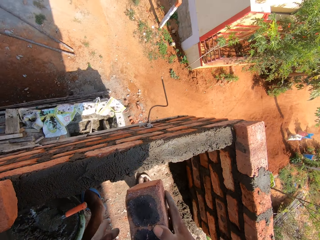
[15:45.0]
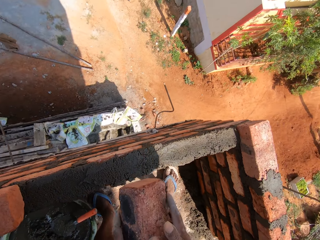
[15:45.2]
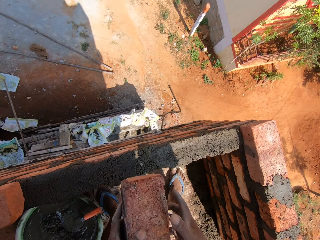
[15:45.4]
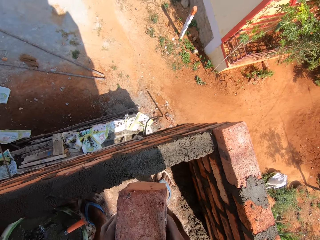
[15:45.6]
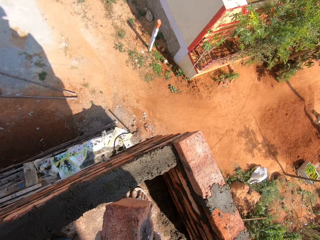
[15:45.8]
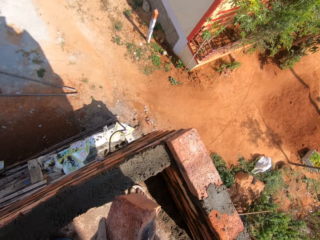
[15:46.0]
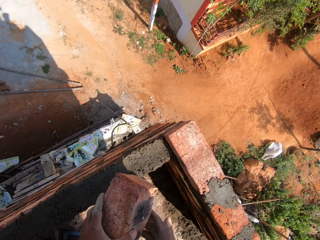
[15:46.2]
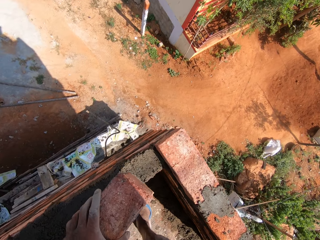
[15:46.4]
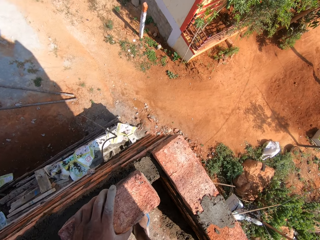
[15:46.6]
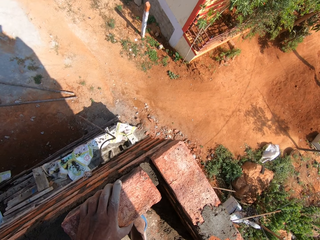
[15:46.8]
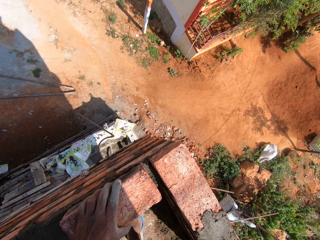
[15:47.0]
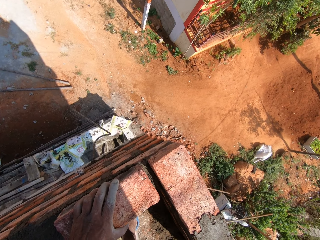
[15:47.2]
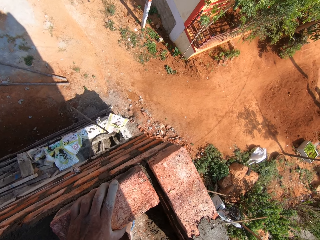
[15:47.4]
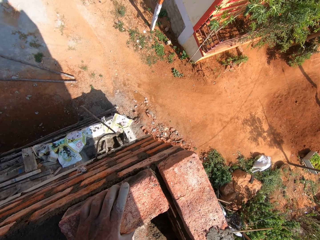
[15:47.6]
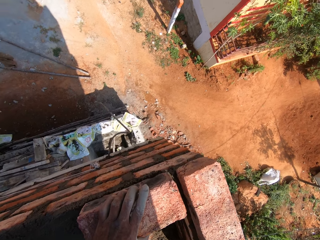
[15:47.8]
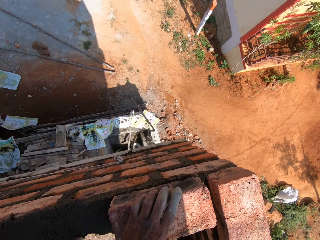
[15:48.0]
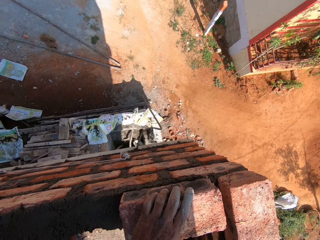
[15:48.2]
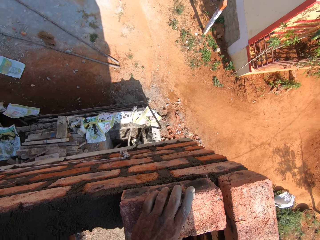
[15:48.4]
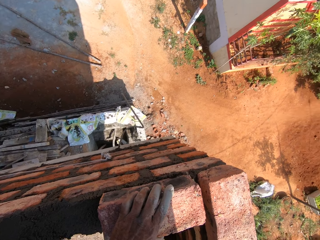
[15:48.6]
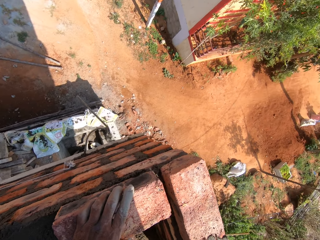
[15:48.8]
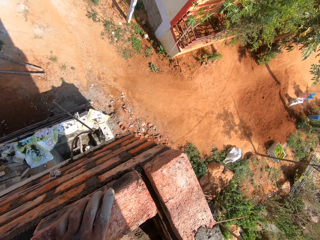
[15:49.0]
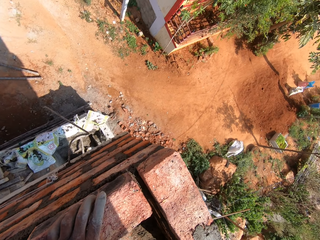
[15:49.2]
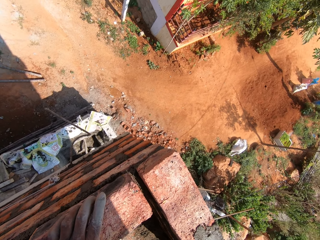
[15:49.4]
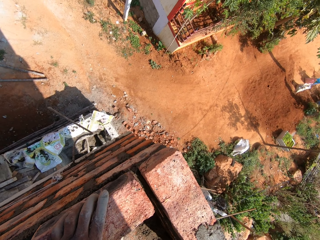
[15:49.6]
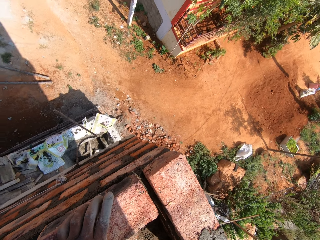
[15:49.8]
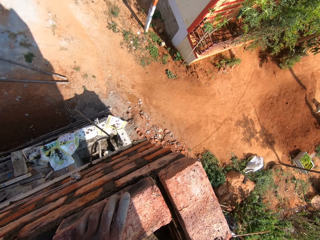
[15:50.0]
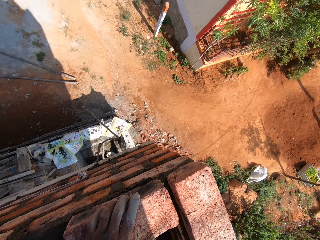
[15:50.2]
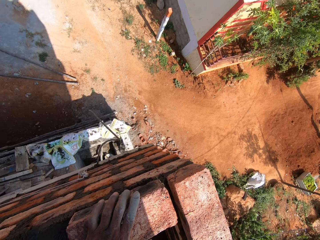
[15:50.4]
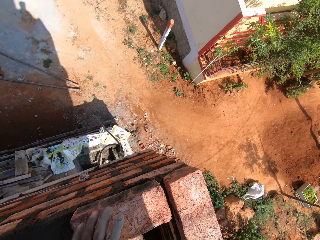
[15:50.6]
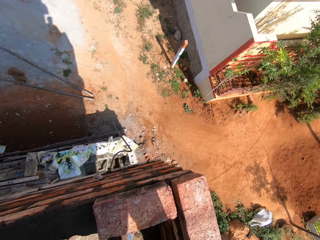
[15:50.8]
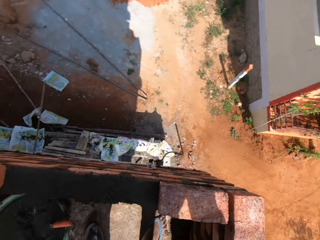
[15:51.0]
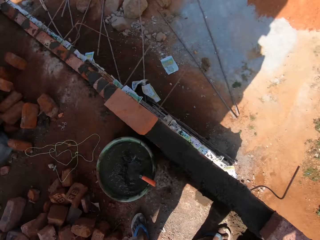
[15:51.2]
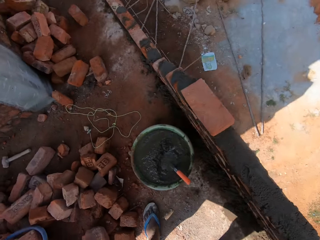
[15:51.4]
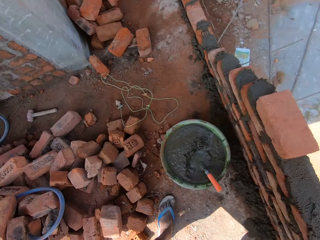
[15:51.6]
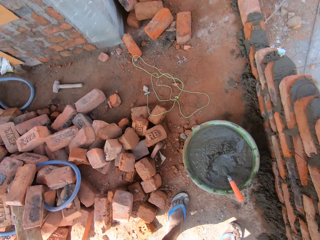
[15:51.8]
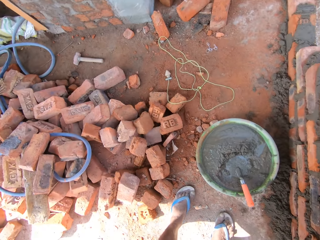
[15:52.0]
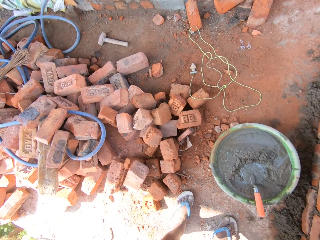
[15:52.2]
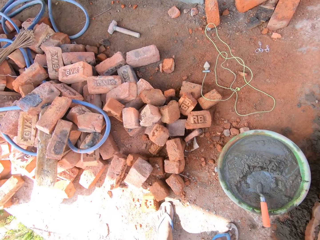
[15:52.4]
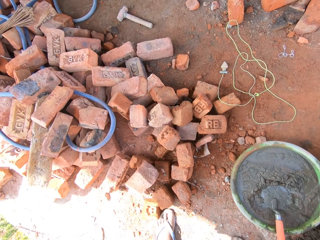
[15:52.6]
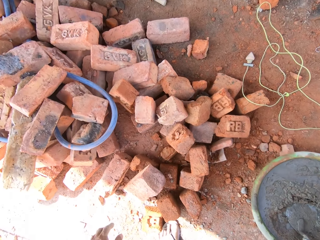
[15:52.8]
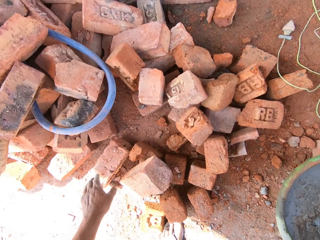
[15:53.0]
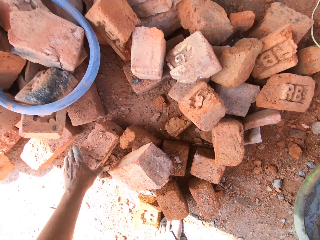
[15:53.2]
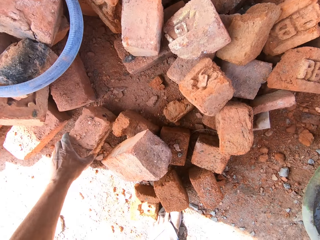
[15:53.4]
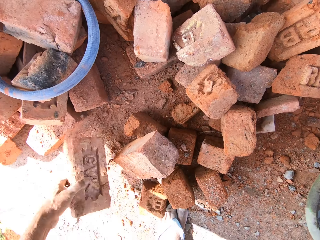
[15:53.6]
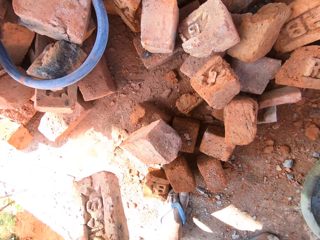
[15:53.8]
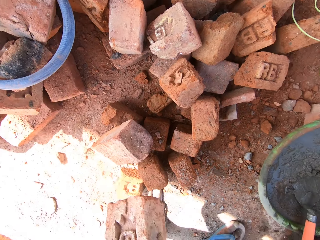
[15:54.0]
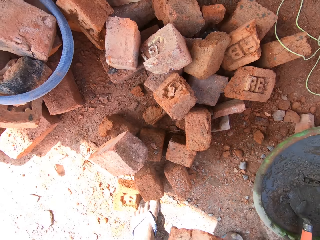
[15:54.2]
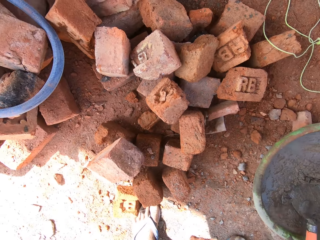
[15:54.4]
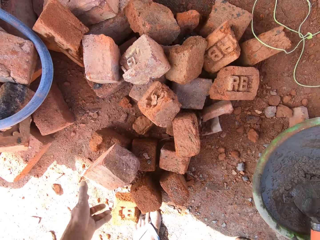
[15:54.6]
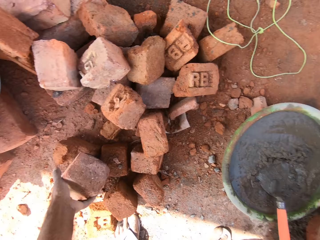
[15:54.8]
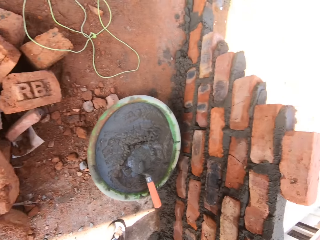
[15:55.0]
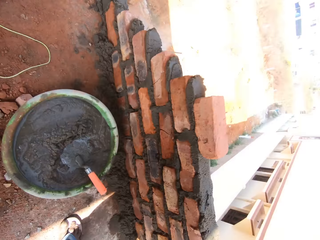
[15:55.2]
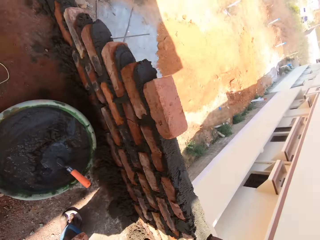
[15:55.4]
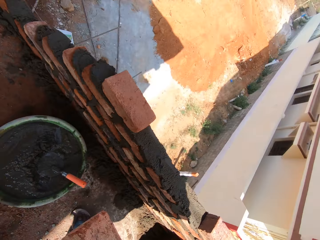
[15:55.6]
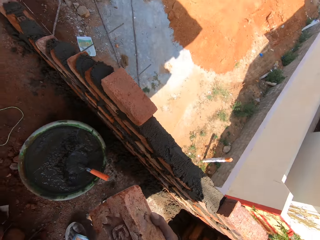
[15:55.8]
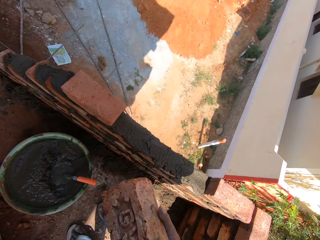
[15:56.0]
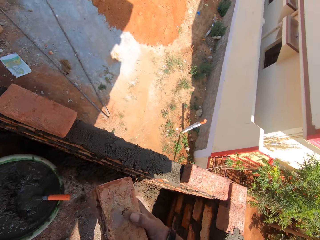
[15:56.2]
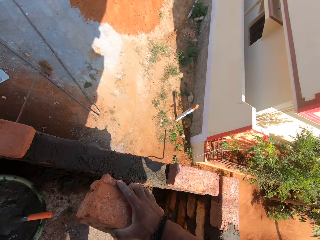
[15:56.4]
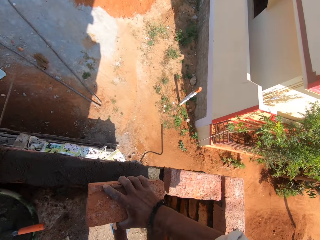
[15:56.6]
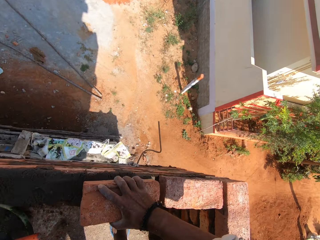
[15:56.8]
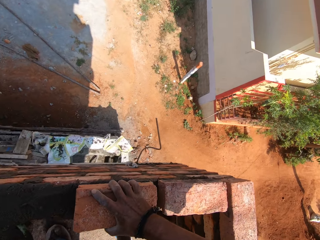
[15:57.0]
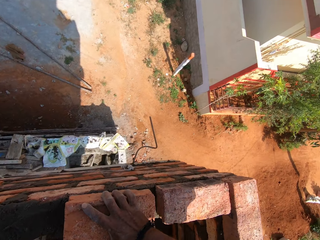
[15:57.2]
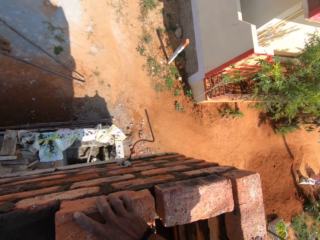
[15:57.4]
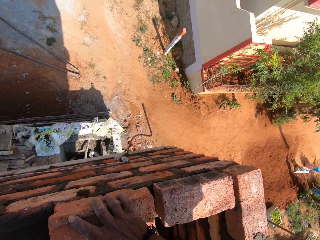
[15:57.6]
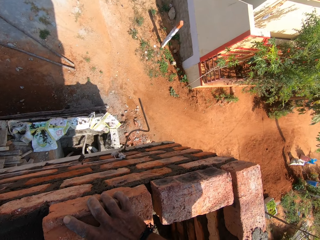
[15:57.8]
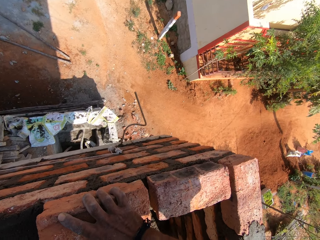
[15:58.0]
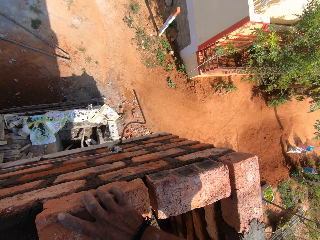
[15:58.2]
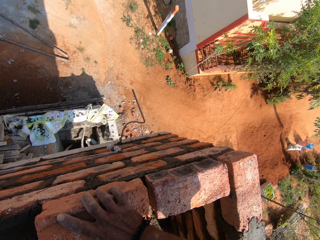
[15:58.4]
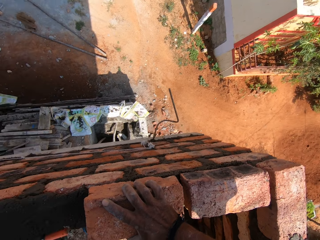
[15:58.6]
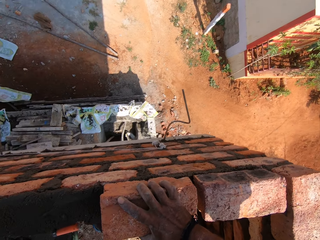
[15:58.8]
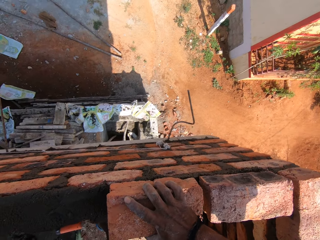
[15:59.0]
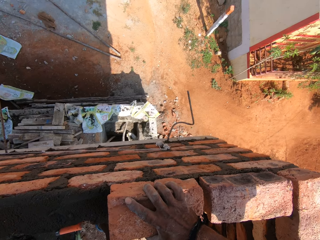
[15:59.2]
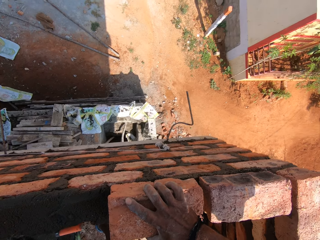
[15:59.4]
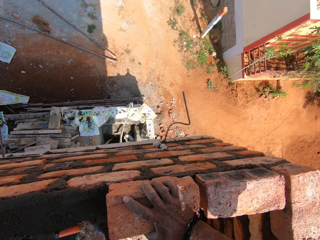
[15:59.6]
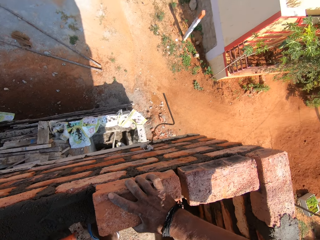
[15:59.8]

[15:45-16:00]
The camera wearer picks up the brick with his left hand. He holds the brick in his right hand. He picks up the brick with his left hand. He places the brick on top of the bricks on the wall.

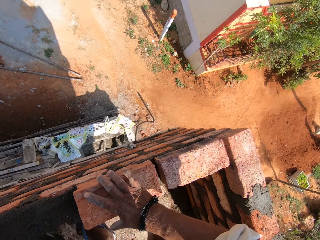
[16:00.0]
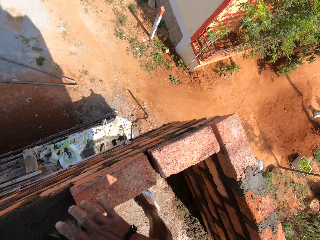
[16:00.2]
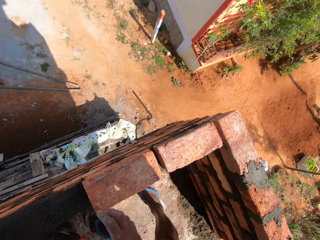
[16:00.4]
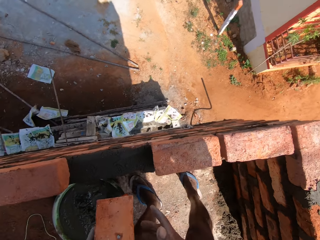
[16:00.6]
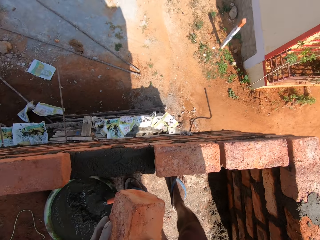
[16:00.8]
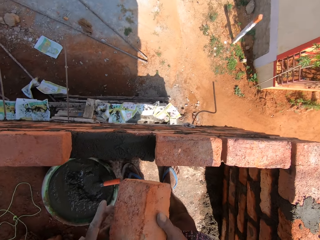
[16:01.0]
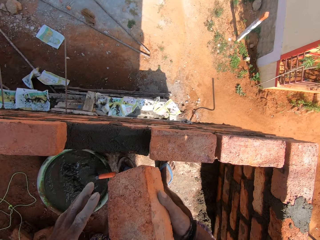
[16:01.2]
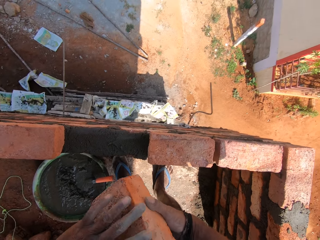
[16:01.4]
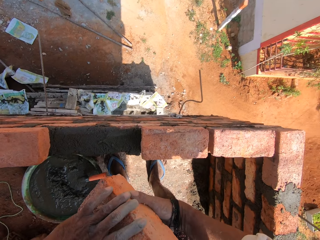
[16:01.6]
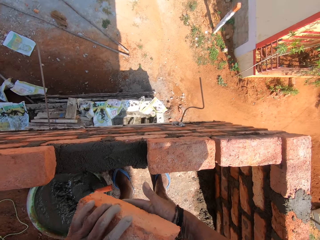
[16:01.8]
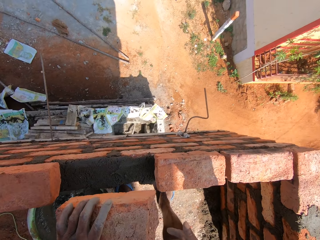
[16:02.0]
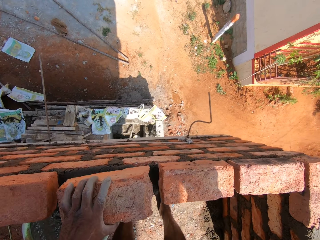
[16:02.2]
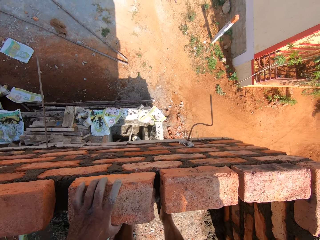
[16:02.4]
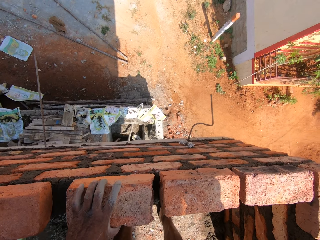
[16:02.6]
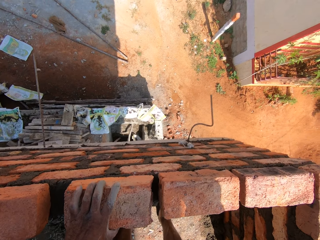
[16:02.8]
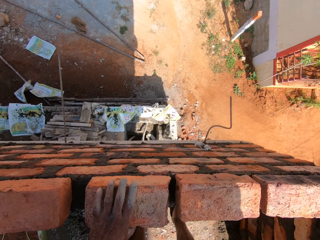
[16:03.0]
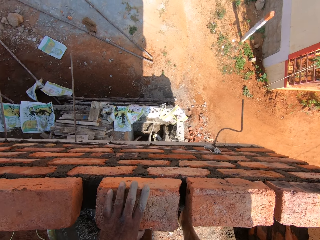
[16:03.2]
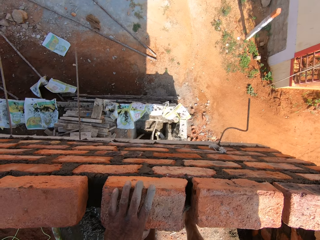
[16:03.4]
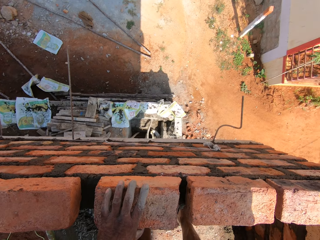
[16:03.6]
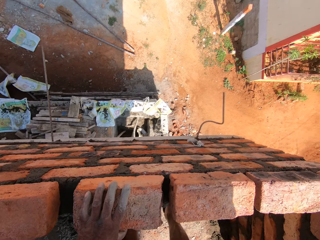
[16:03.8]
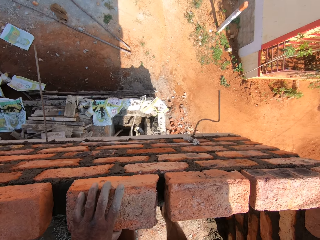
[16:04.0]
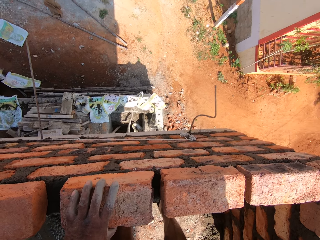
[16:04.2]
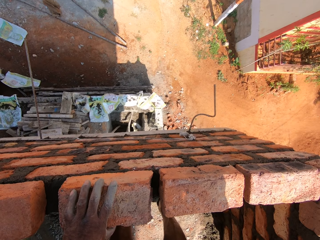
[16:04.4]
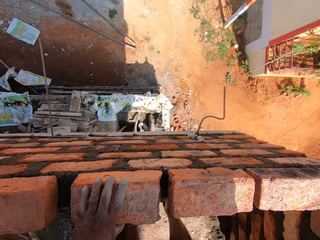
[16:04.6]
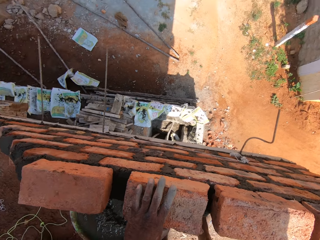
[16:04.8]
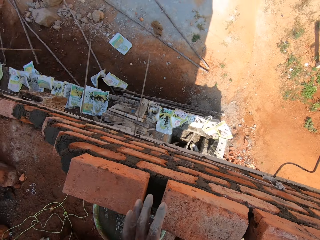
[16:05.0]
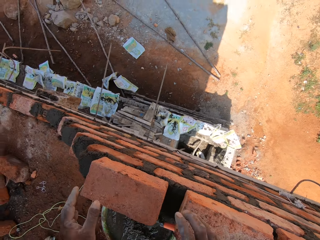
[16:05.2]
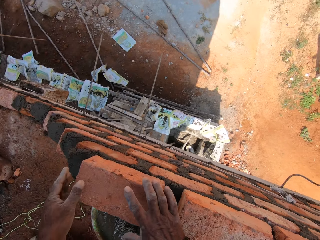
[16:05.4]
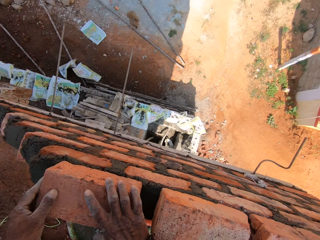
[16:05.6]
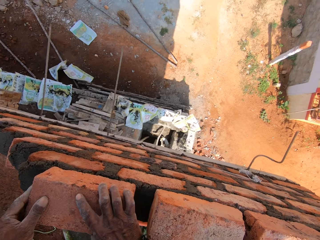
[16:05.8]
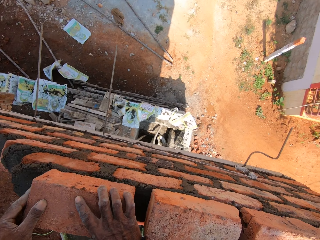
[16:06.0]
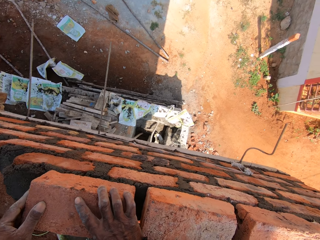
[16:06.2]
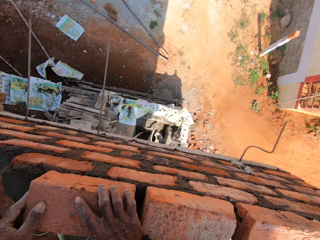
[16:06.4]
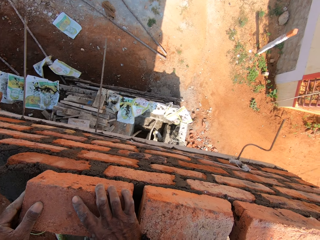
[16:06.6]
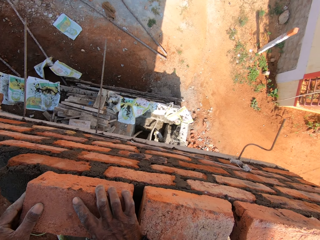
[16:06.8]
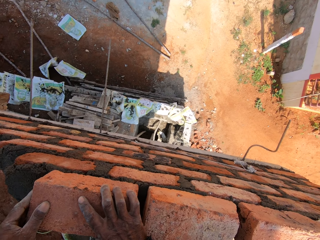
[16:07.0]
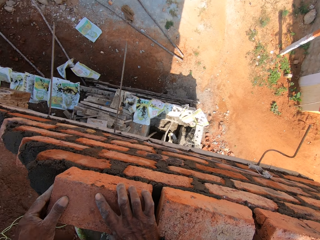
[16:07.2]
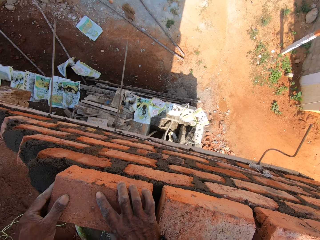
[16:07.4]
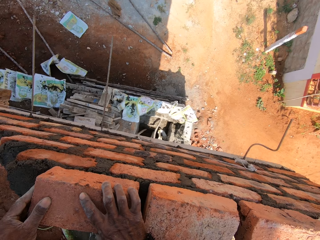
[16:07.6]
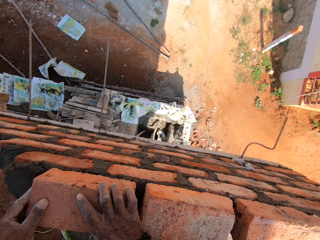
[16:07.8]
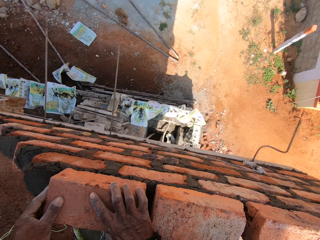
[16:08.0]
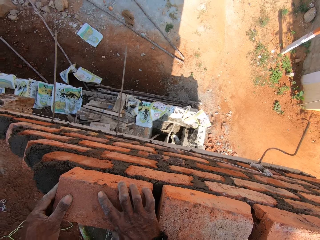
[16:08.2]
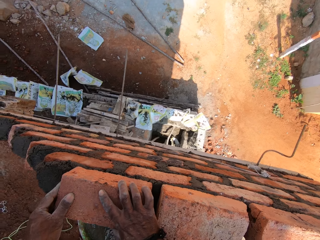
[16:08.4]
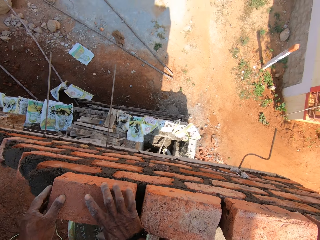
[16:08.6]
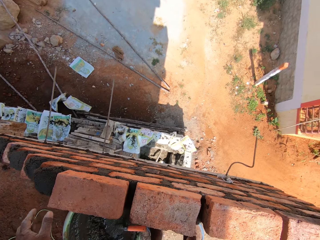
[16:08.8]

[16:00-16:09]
The camera wearer holds the brick with his right hand. He places the brick on top of the bricks. He adjusts the brick.
